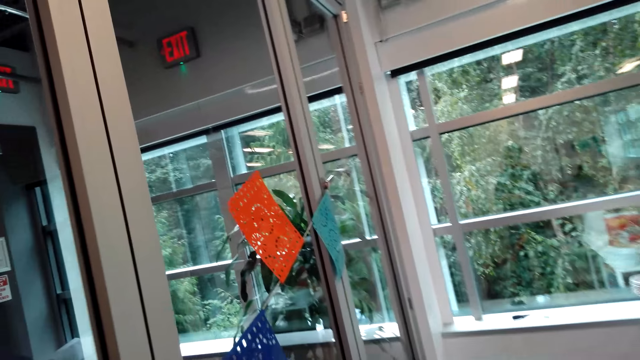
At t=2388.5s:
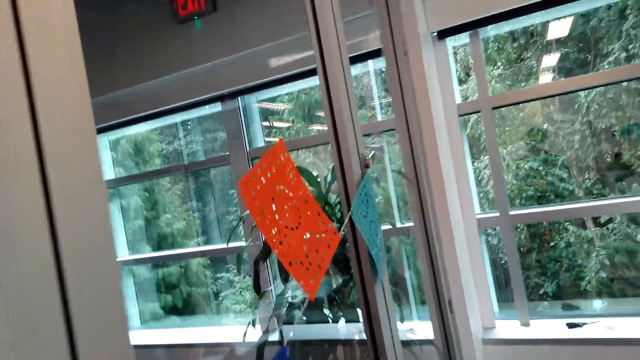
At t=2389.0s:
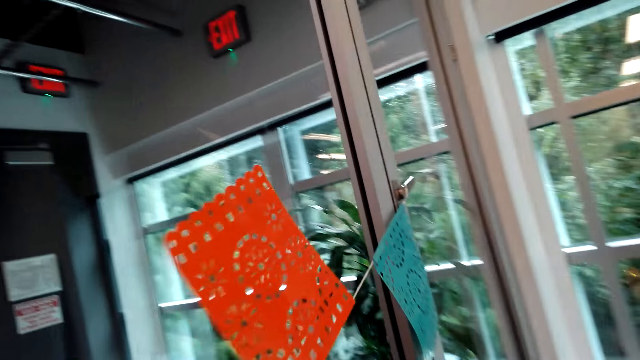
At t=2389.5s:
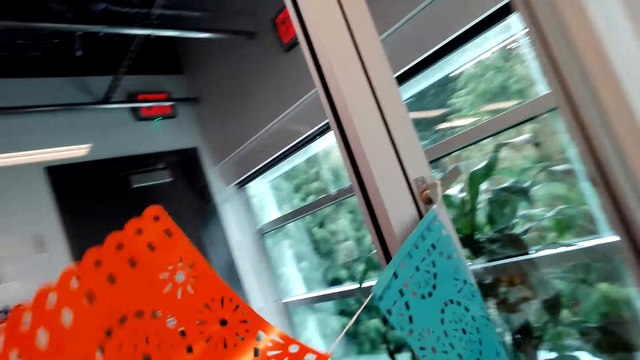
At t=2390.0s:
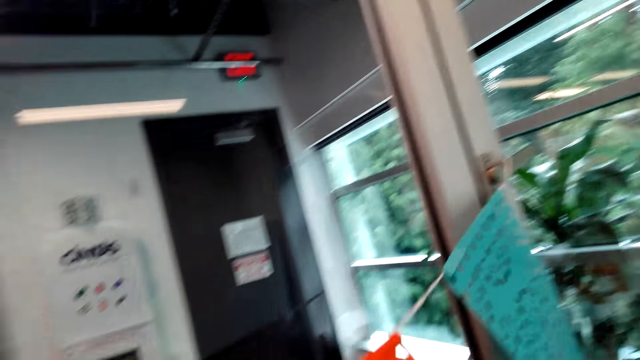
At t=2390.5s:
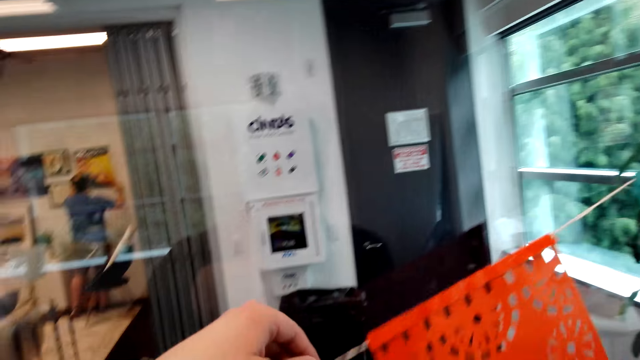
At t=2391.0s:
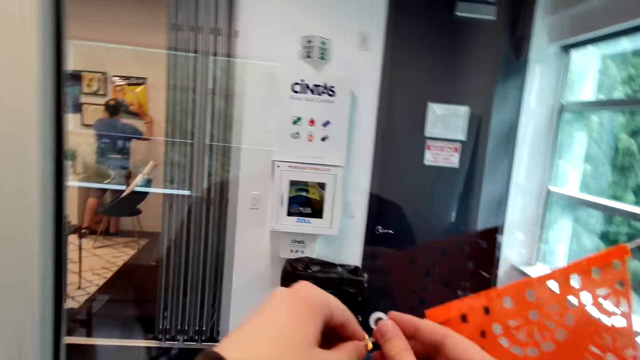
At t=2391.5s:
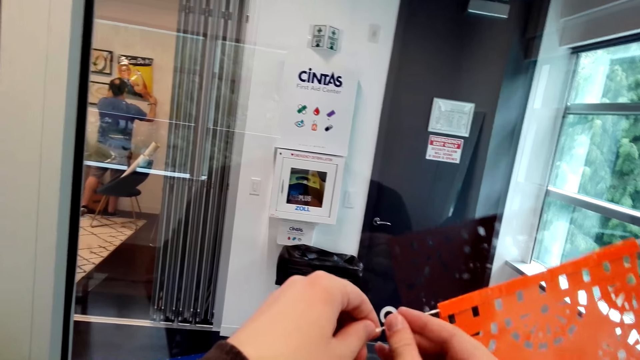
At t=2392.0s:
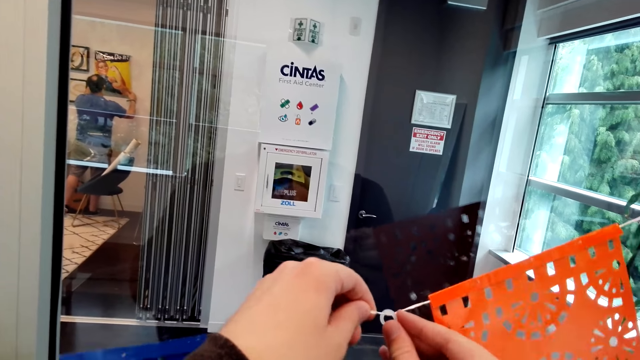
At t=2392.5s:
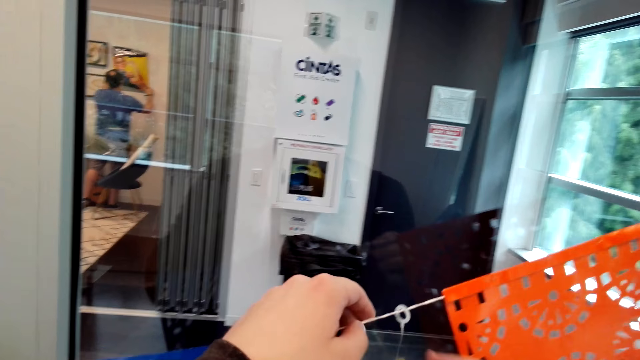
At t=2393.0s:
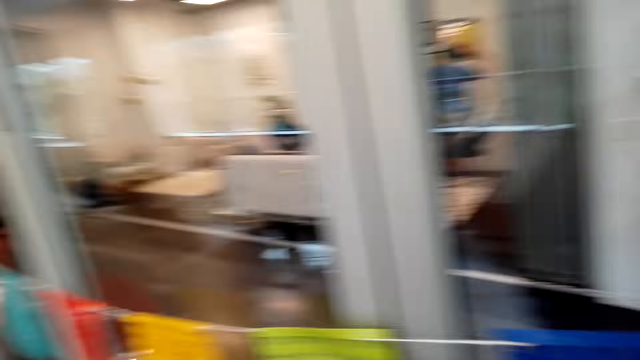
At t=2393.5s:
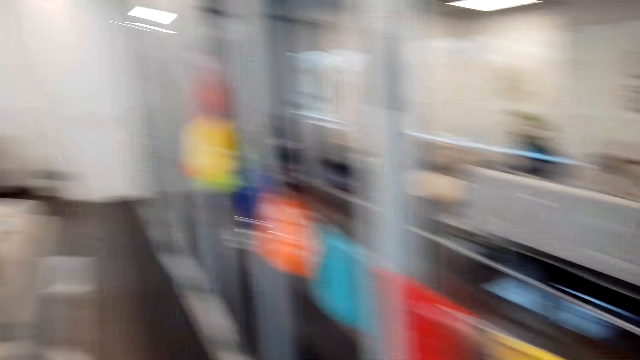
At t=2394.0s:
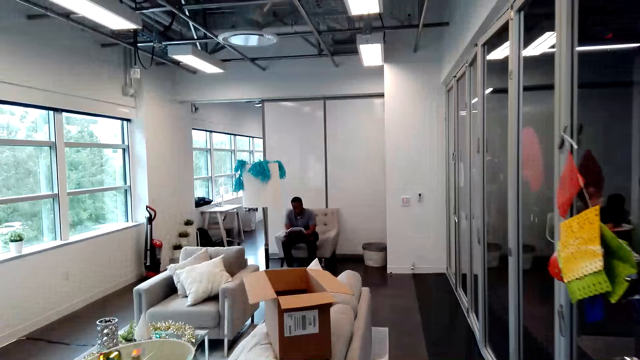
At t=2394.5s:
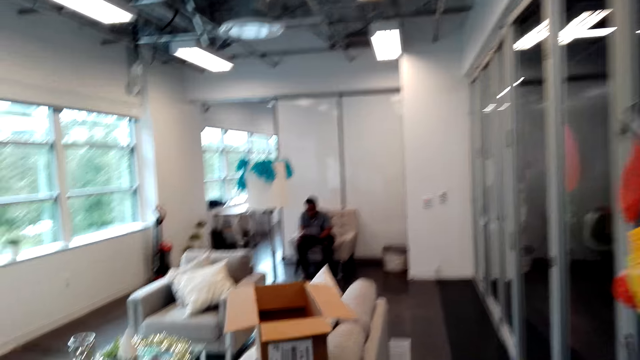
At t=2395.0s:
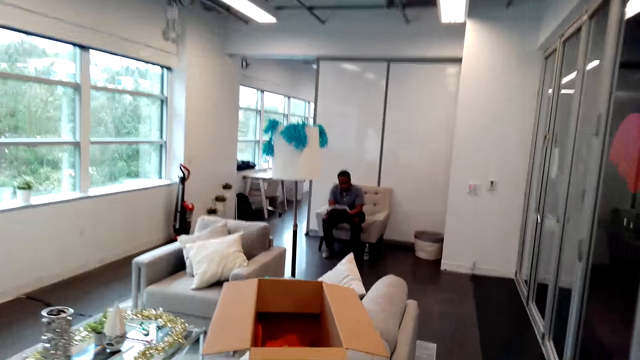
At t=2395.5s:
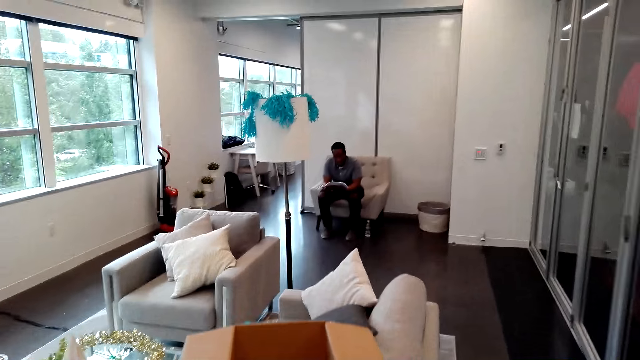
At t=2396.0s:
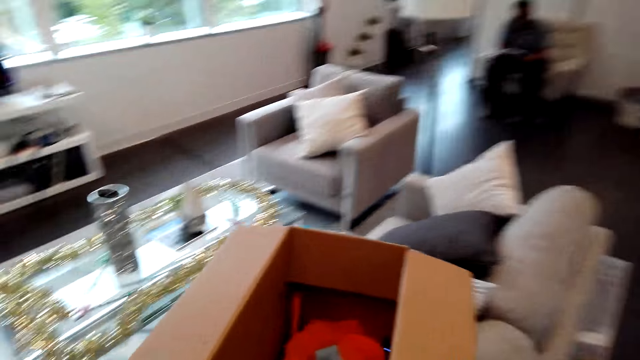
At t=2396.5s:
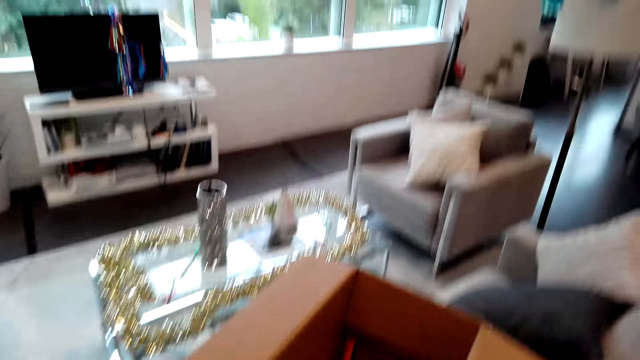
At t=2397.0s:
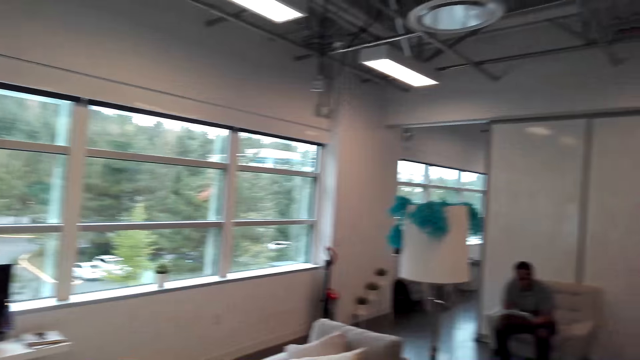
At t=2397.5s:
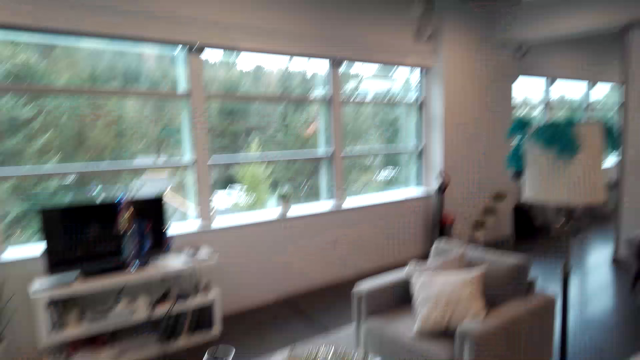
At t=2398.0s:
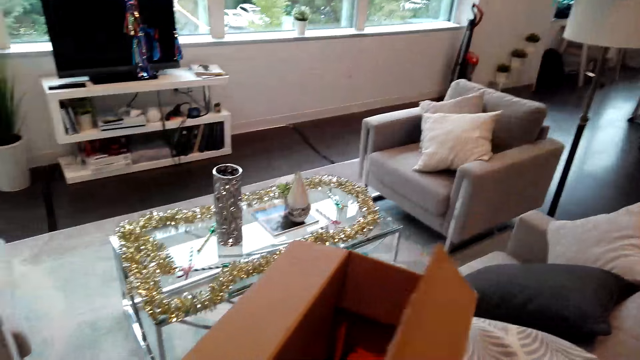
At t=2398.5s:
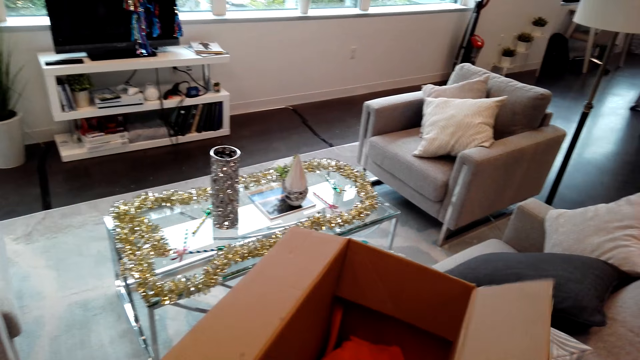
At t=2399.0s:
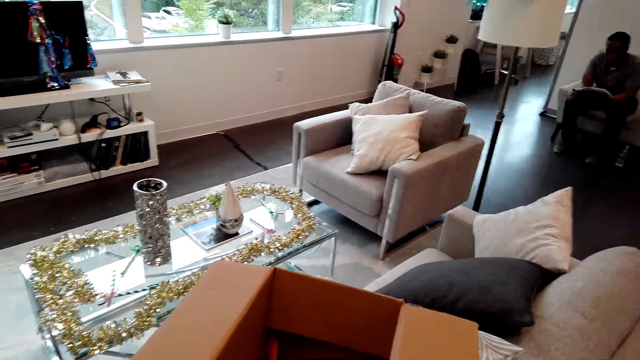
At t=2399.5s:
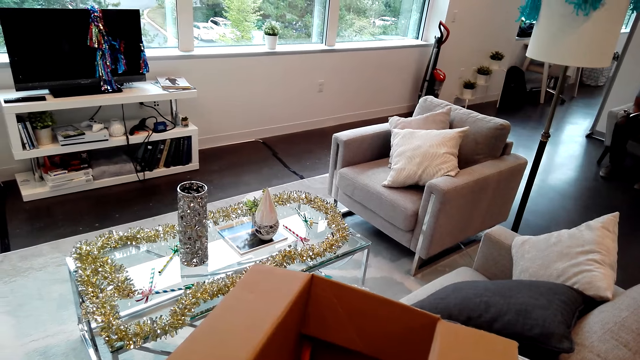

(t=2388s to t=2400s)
The camera wearer adjusts the decor flowers on the door. They tie the decoration on a thread. They move around and hold the box. They look around.

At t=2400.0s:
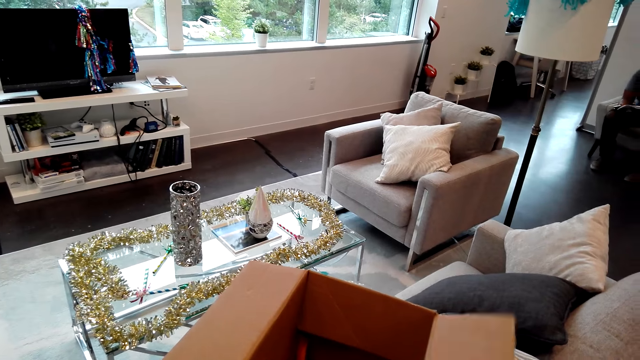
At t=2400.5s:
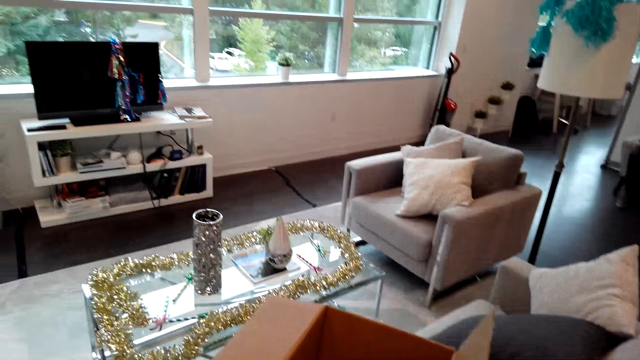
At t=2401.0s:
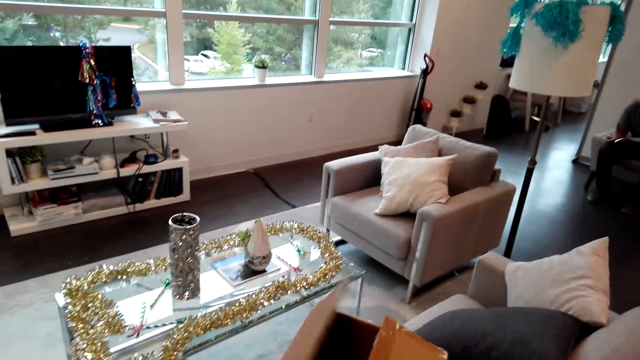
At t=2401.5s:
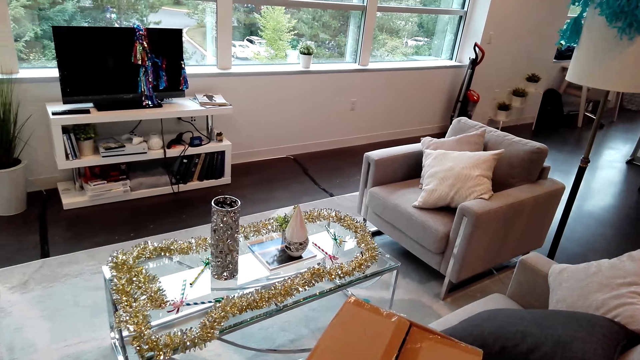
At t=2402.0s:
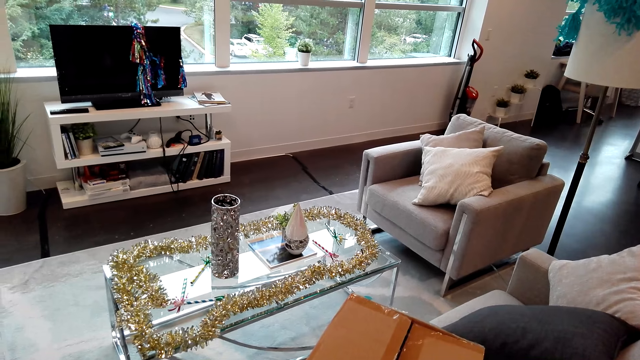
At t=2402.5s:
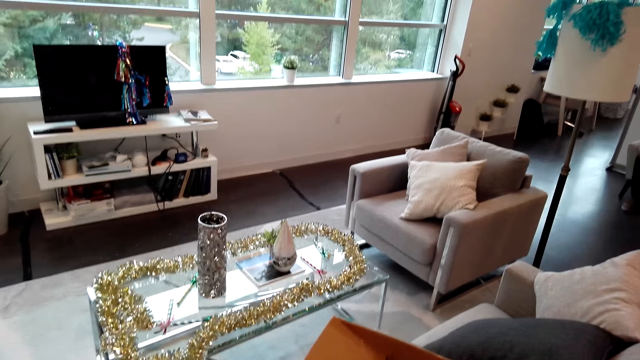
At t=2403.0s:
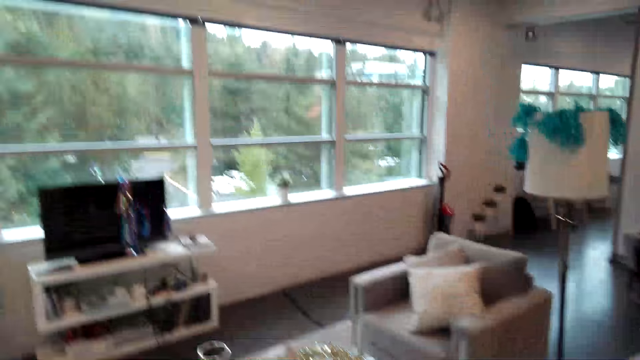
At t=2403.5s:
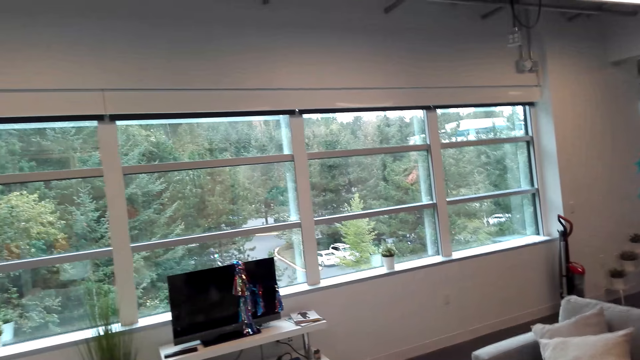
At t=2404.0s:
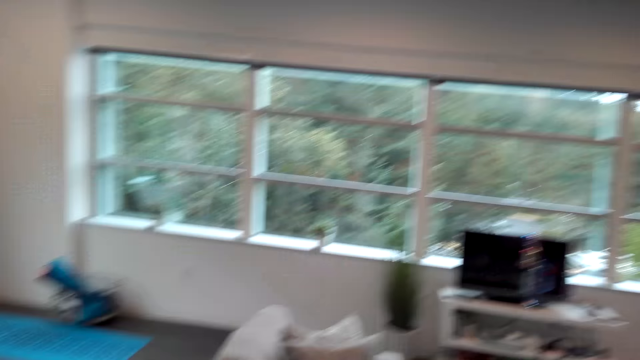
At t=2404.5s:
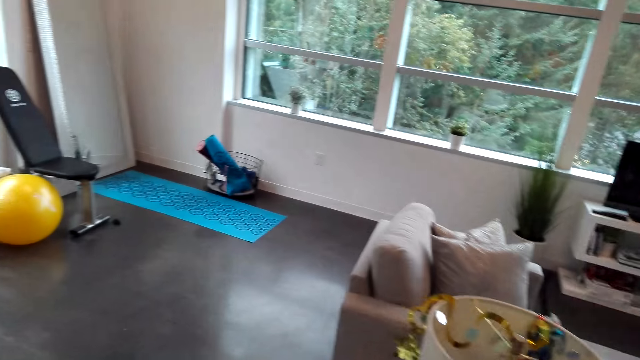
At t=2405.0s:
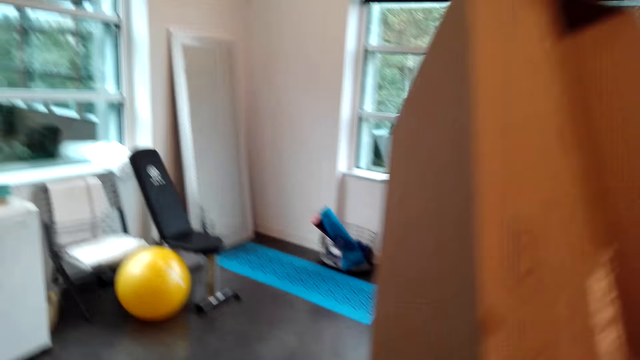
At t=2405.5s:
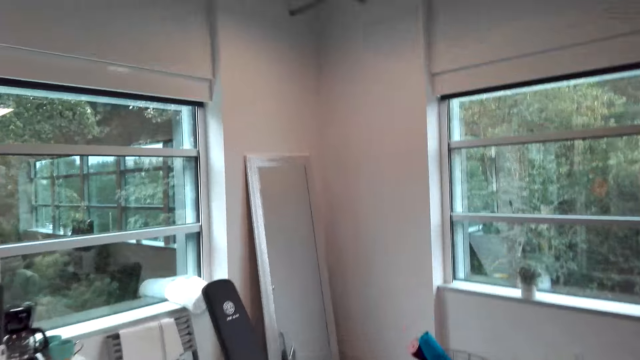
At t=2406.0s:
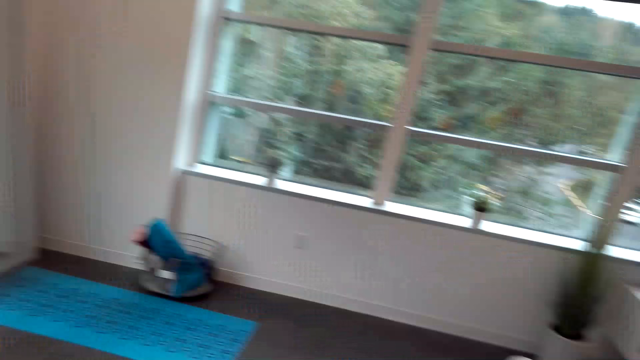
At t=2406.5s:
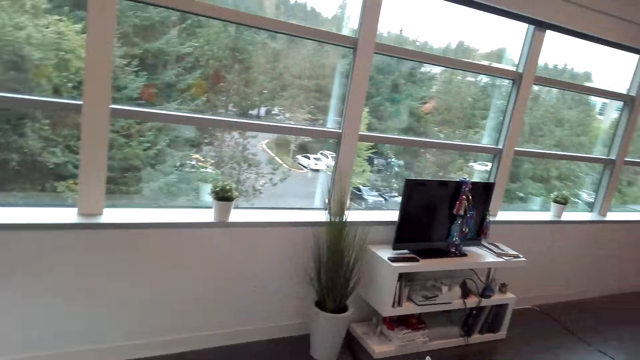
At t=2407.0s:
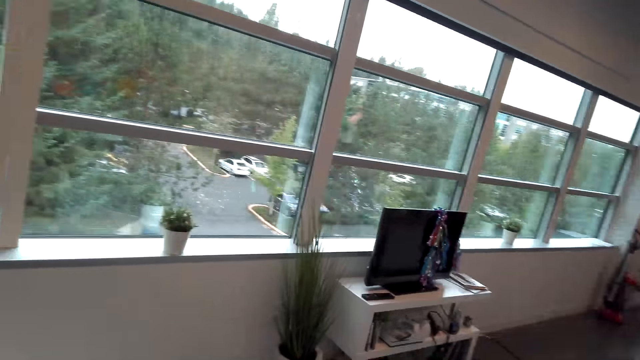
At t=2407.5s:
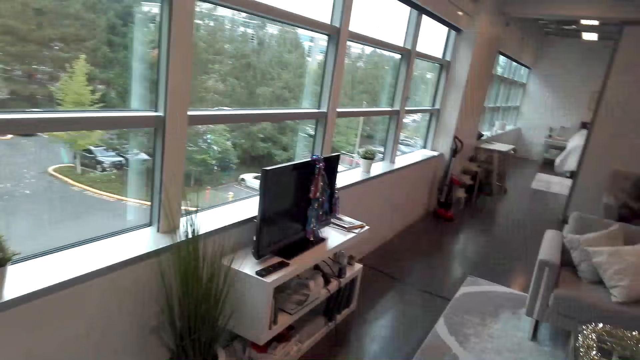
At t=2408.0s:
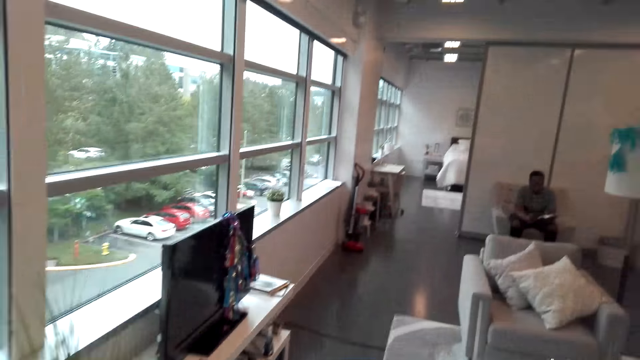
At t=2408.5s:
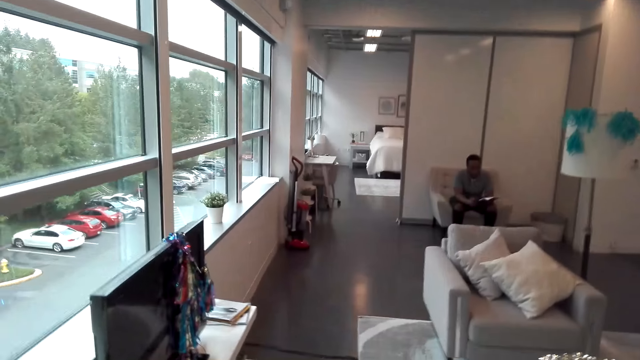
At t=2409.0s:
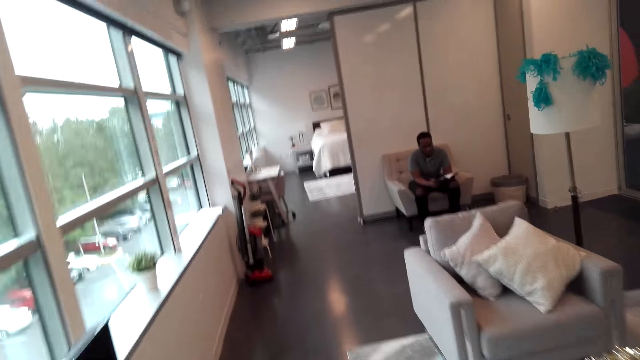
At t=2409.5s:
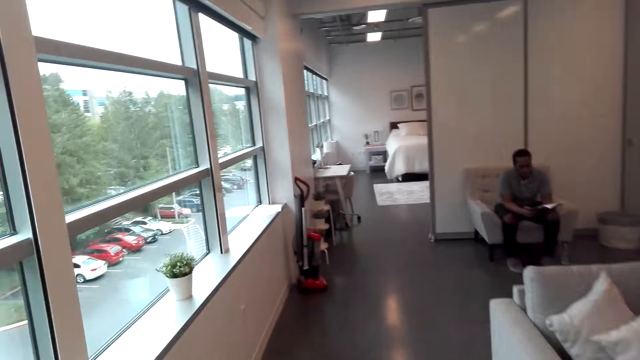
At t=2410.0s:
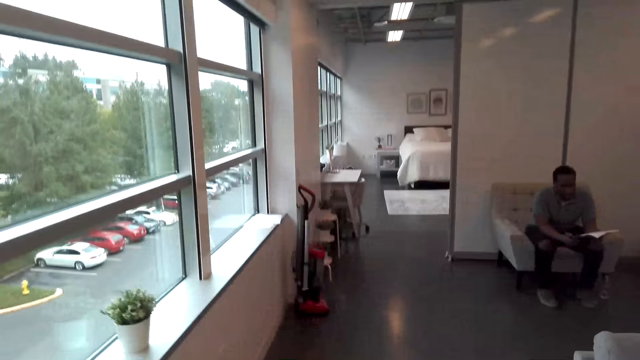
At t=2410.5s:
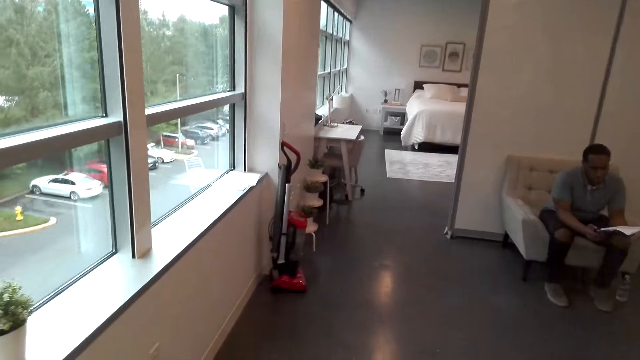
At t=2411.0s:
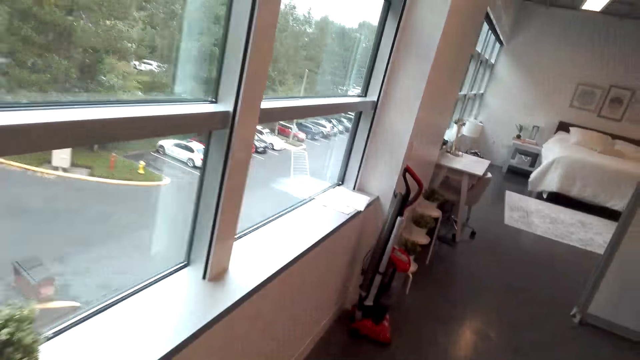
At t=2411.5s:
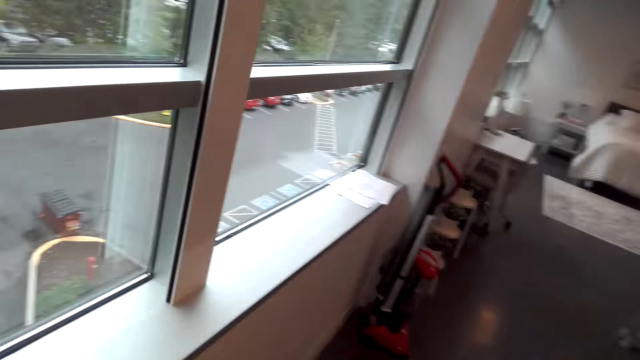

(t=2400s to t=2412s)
The camera wearer closes the box. They walk around. A person reads a book while seated. The camera wearer walks around.
